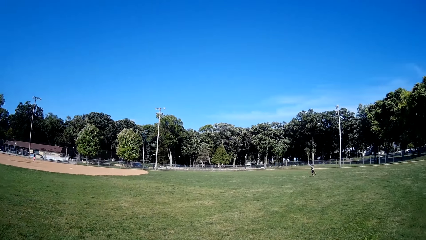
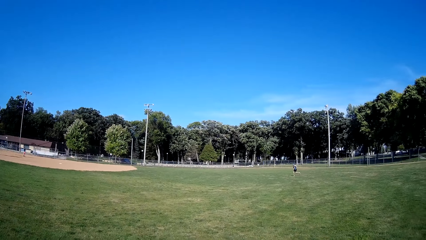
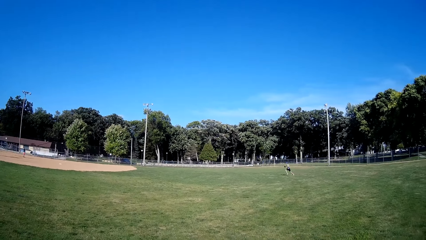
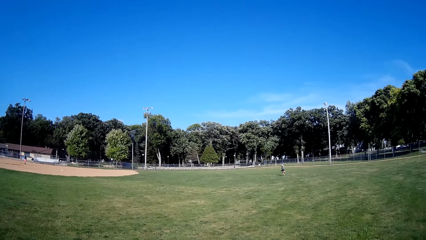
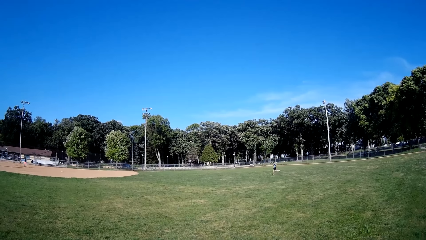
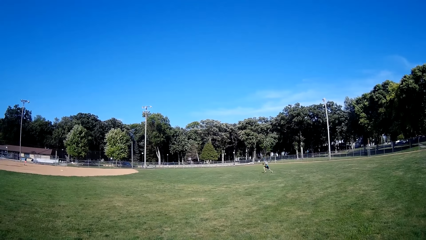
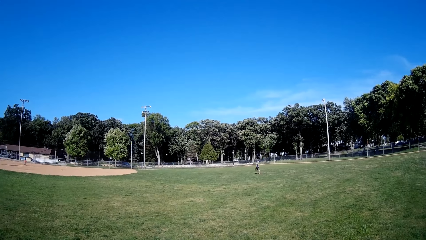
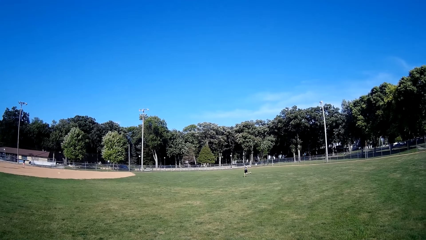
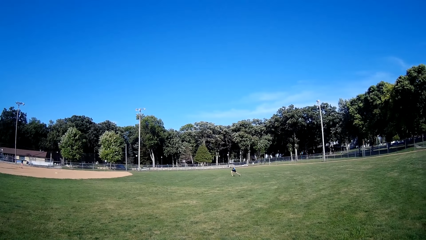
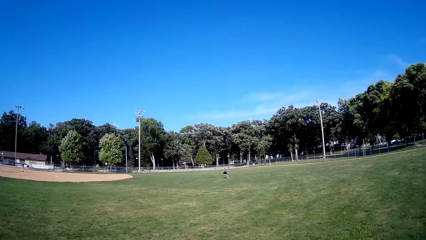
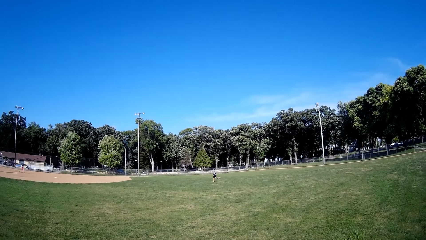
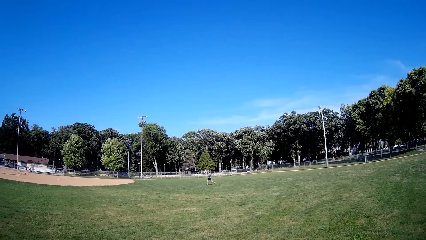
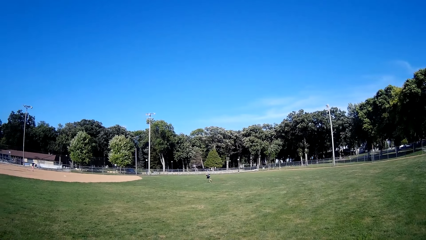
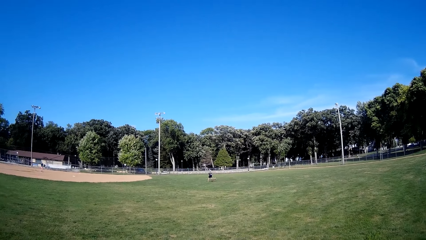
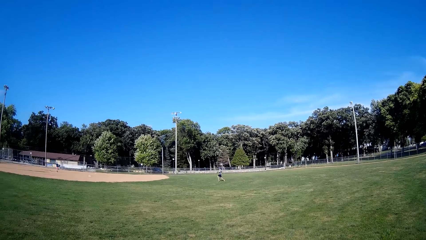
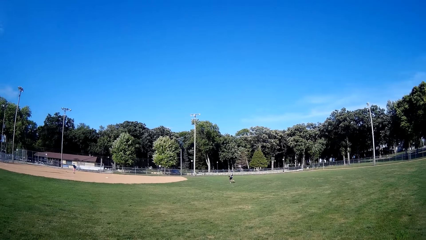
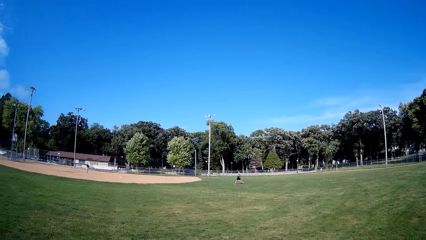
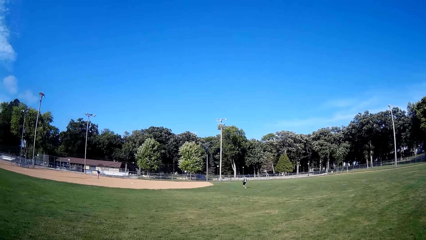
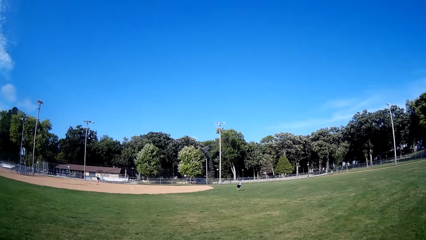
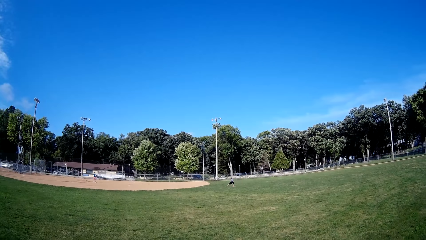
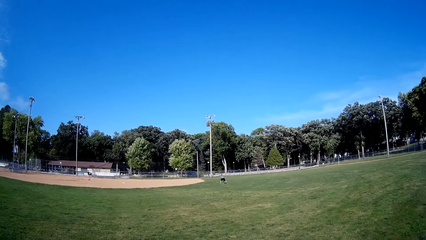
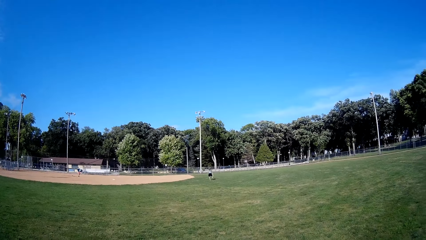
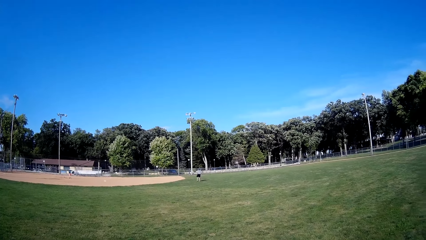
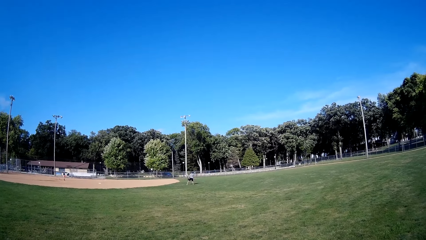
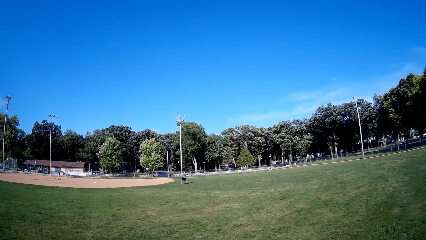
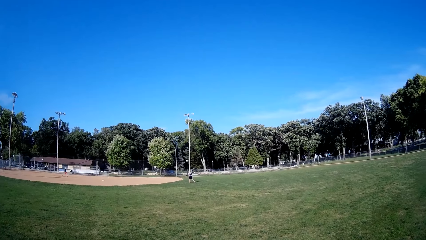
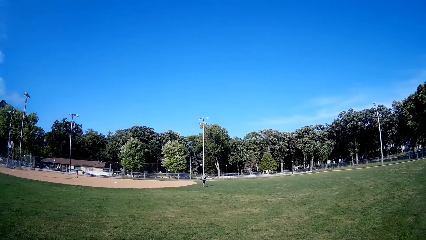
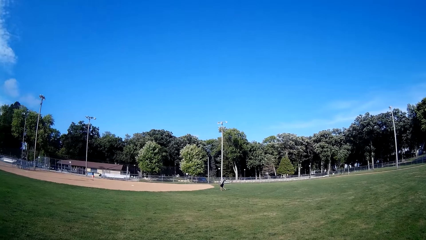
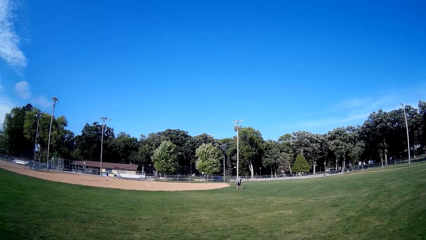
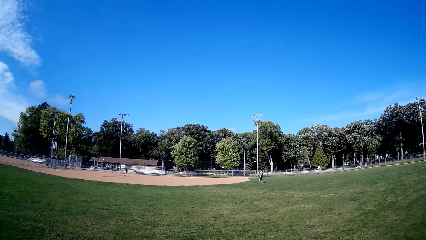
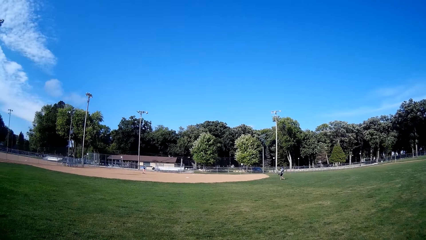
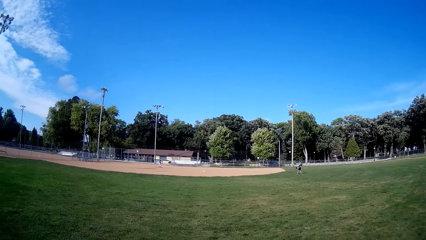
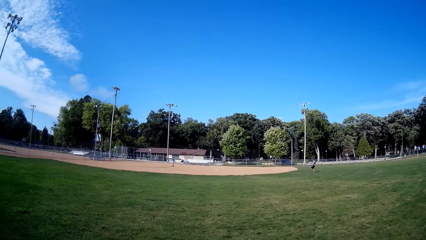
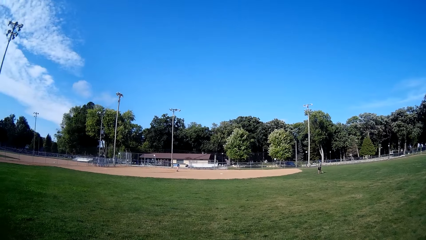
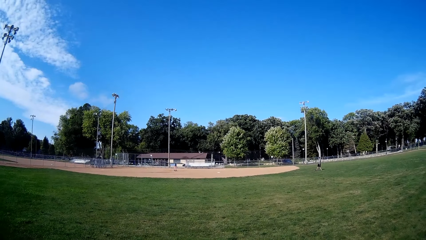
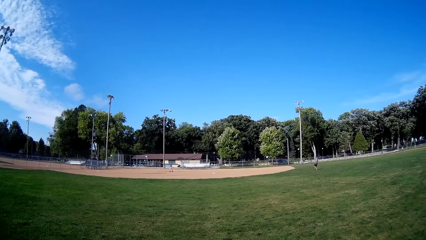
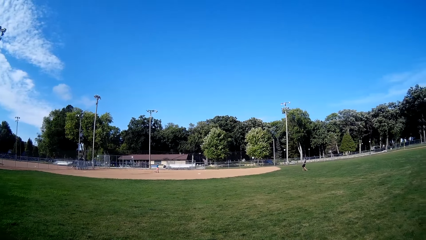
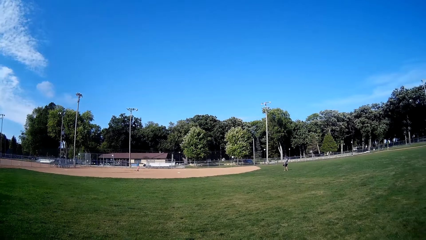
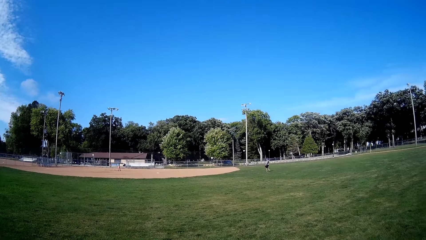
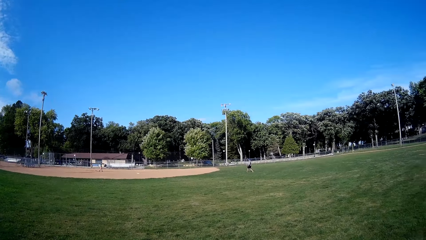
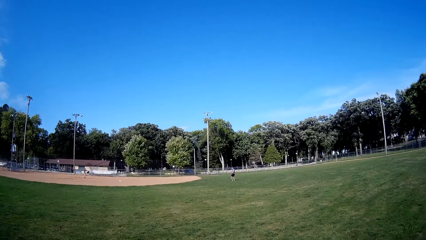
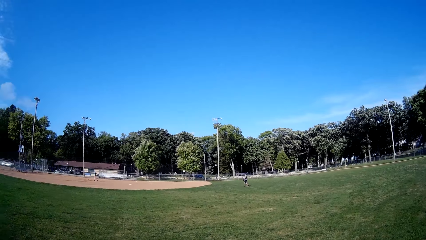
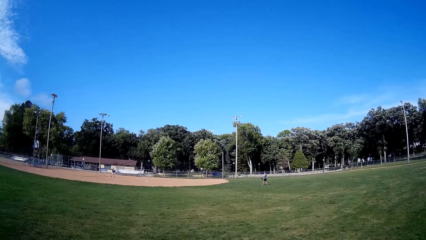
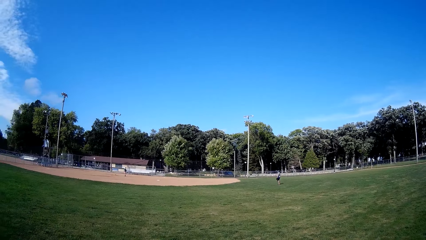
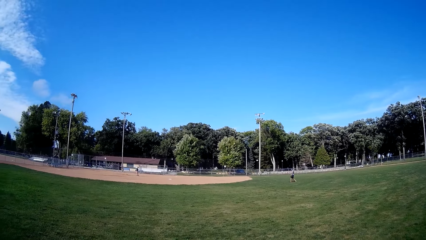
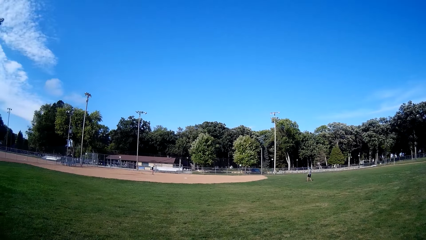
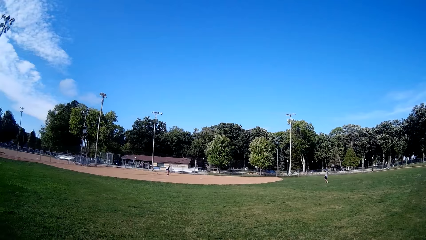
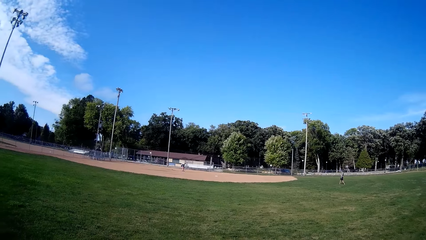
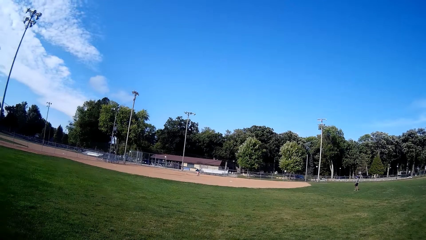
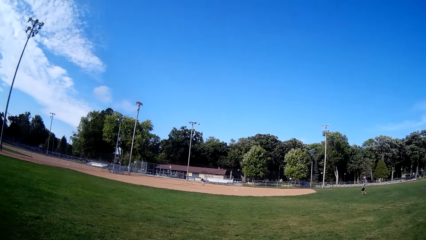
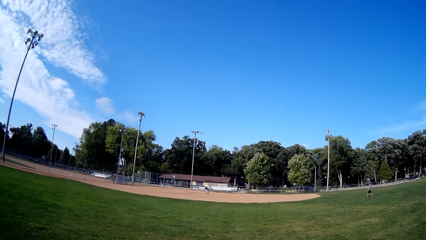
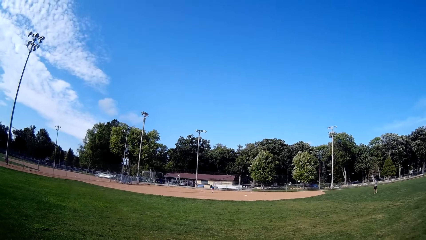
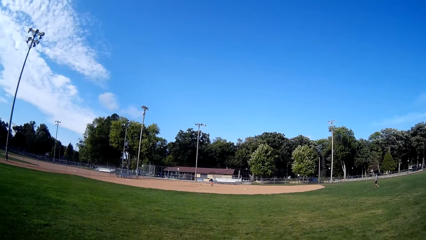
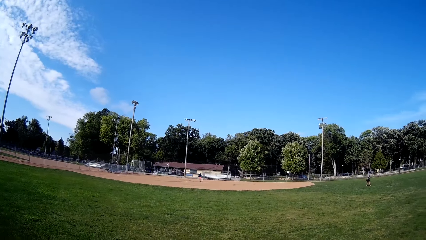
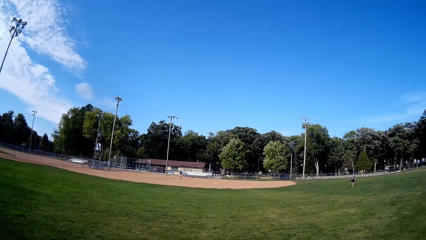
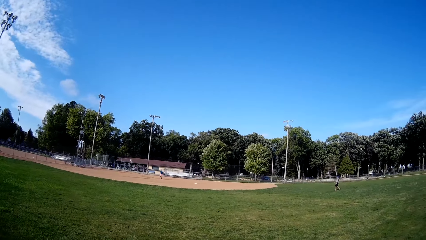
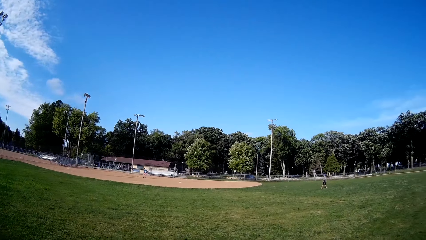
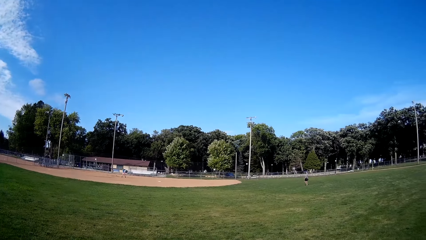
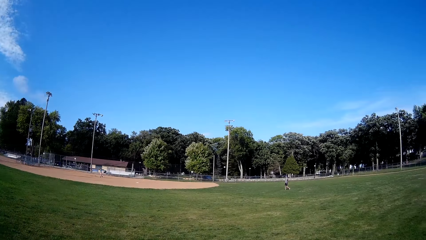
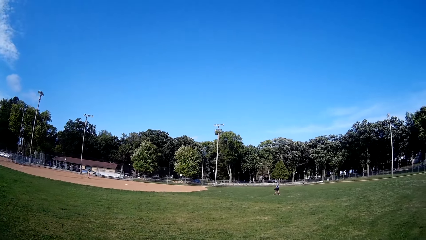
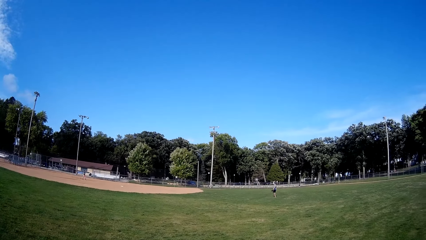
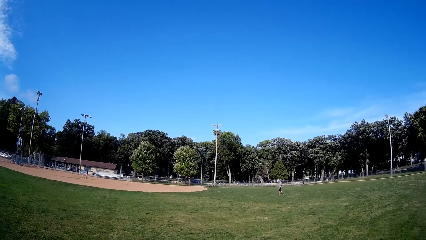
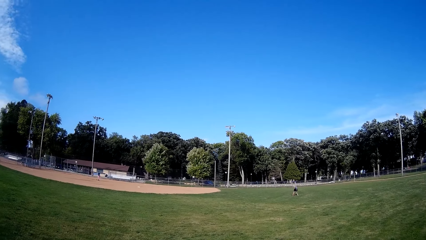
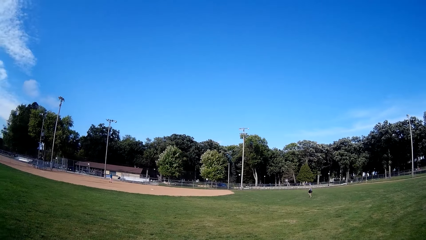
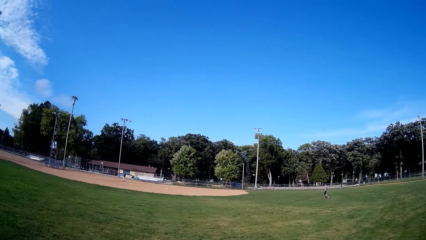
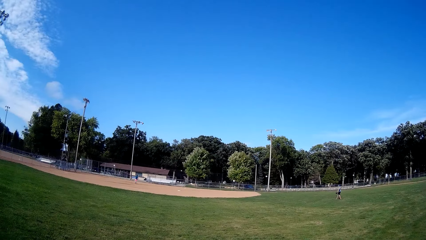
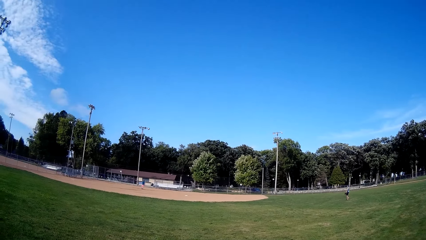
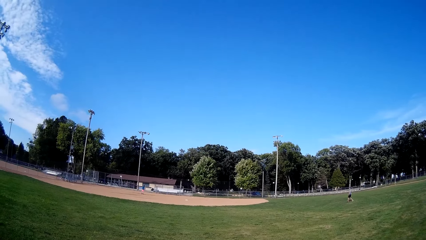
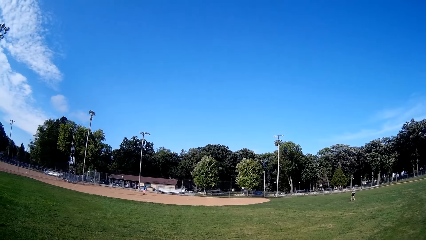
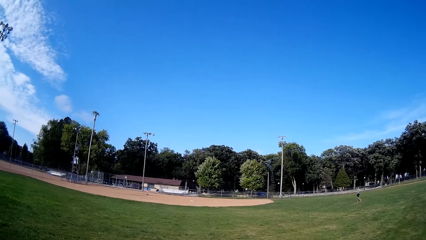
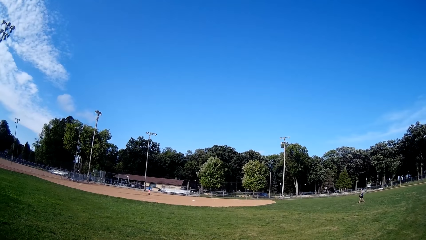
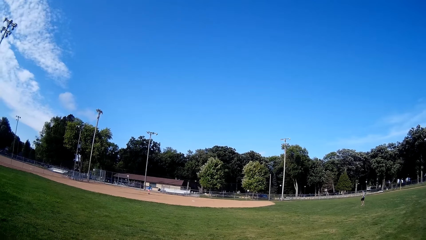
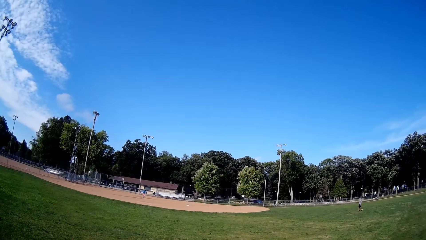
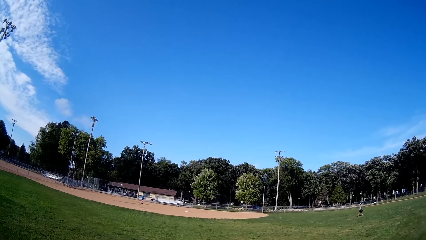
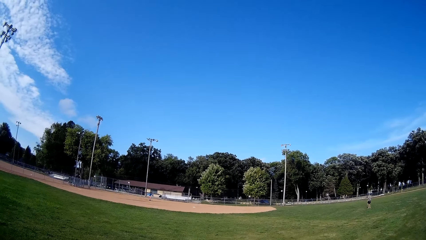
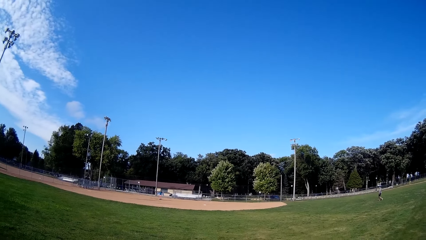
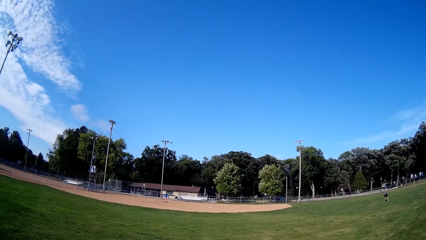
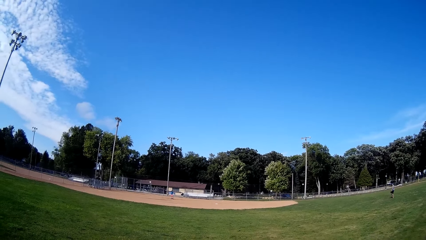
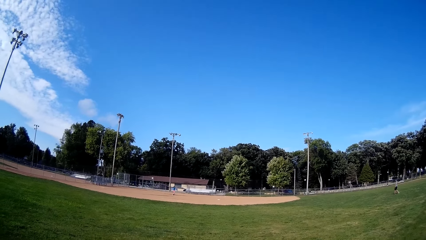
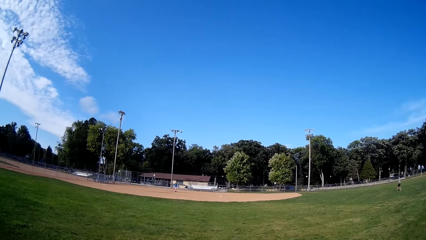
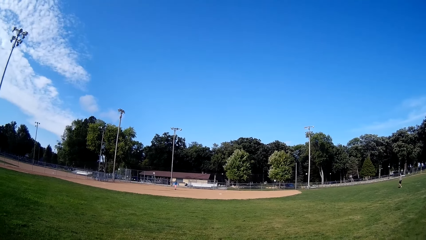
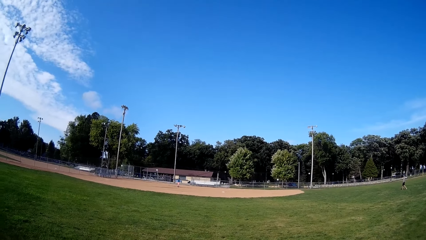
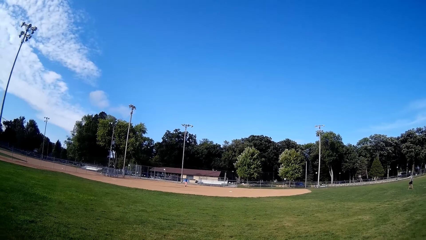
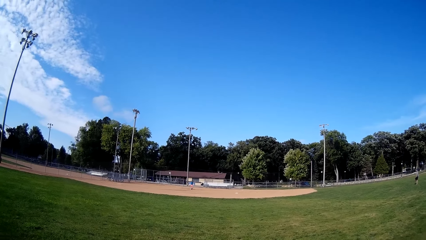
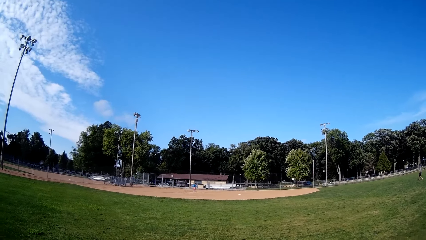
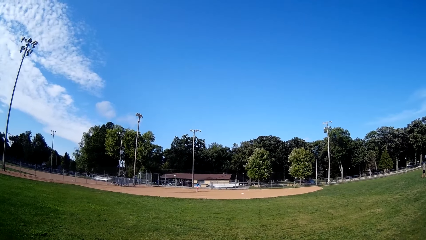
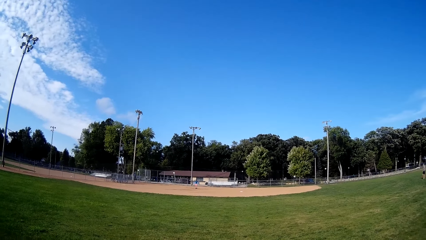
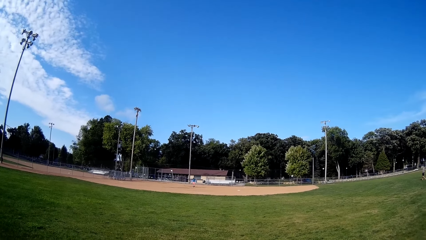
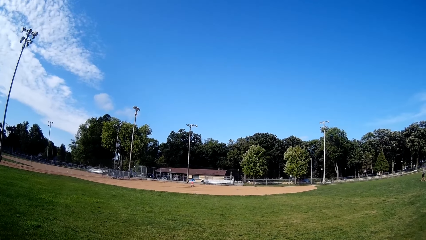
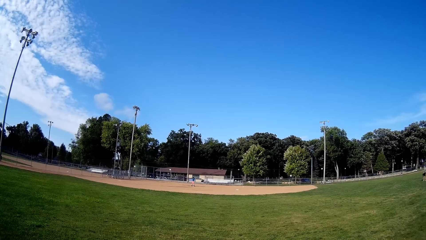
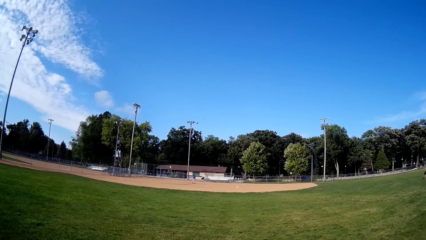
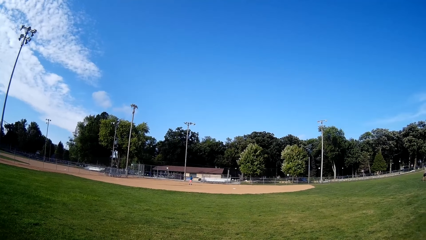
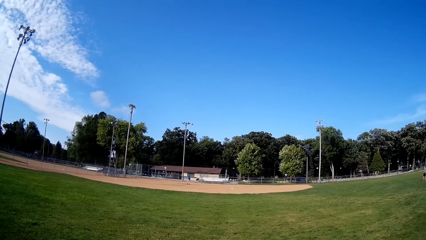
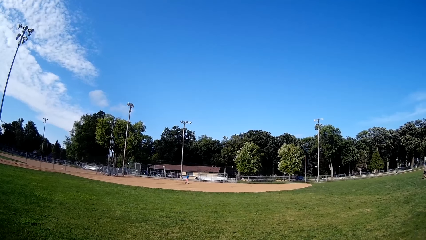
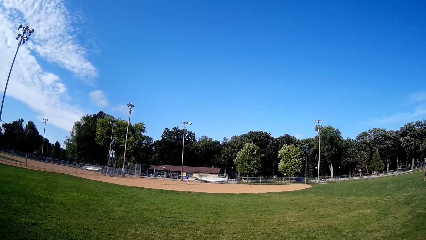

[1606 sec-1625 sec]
A man runs in the field, holds the ball, and throws the ball. Another man holds the ball and throws the ball.
